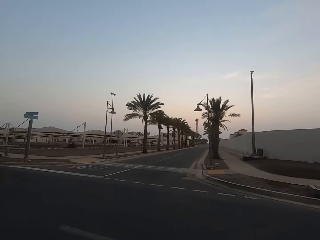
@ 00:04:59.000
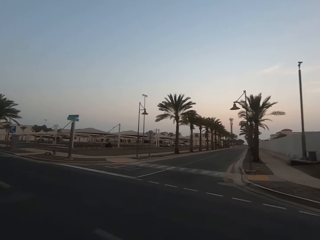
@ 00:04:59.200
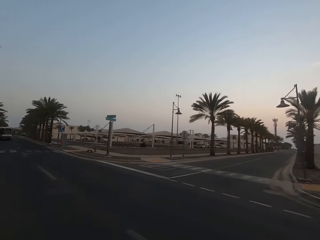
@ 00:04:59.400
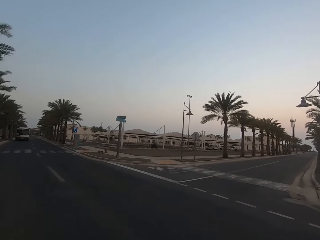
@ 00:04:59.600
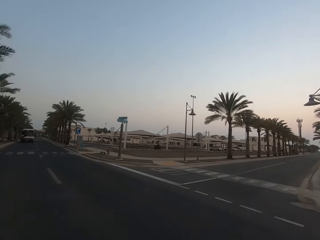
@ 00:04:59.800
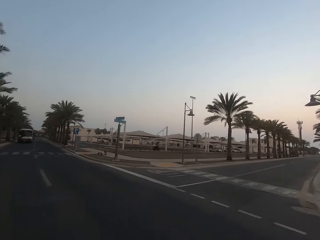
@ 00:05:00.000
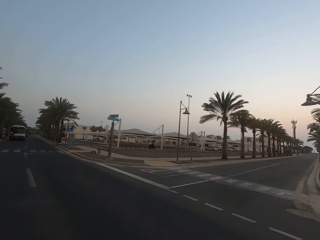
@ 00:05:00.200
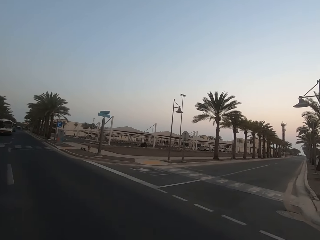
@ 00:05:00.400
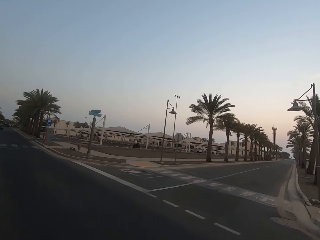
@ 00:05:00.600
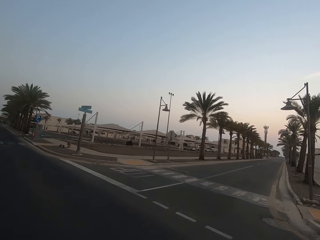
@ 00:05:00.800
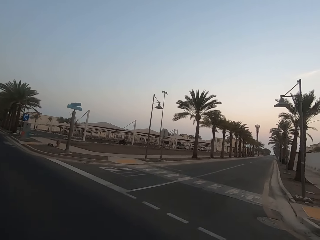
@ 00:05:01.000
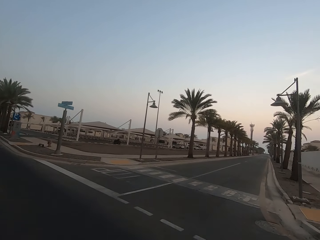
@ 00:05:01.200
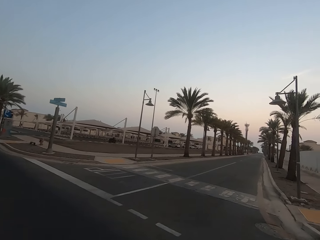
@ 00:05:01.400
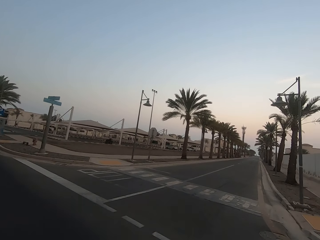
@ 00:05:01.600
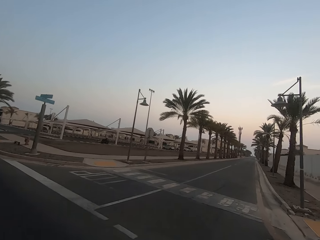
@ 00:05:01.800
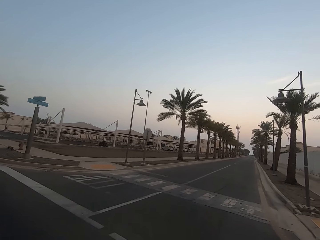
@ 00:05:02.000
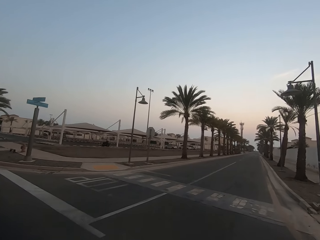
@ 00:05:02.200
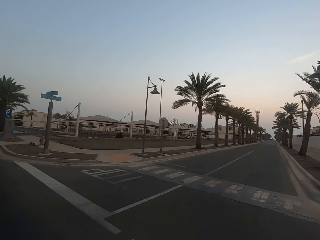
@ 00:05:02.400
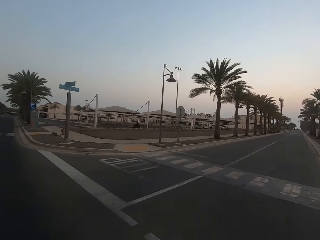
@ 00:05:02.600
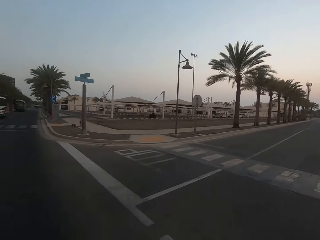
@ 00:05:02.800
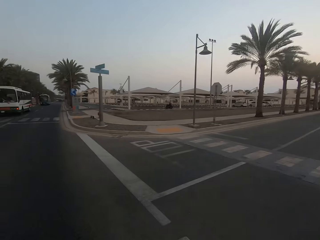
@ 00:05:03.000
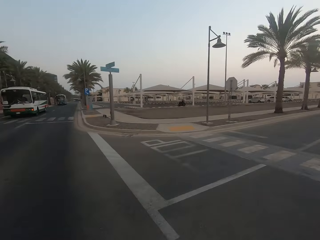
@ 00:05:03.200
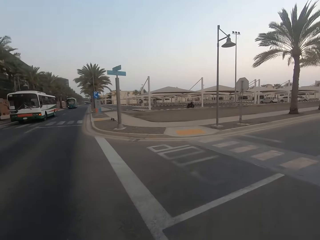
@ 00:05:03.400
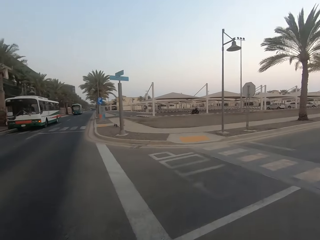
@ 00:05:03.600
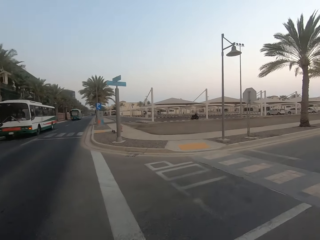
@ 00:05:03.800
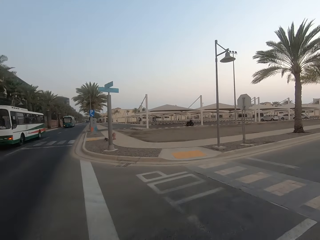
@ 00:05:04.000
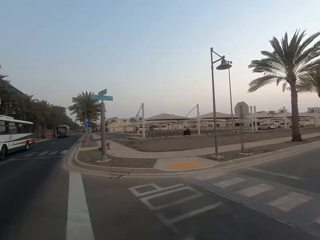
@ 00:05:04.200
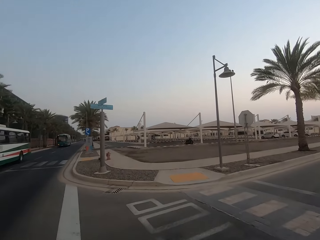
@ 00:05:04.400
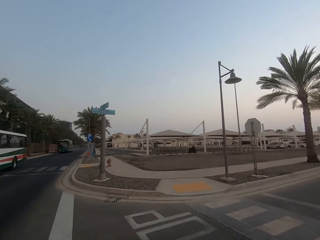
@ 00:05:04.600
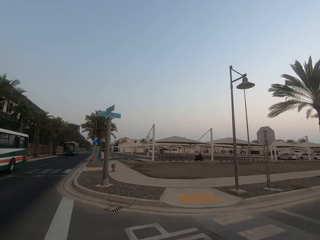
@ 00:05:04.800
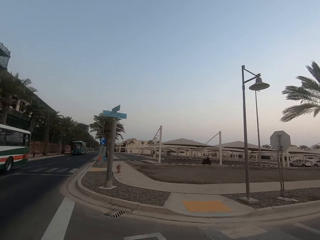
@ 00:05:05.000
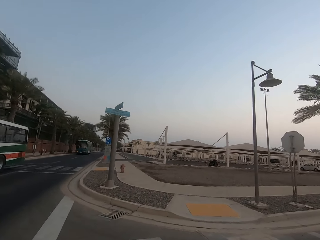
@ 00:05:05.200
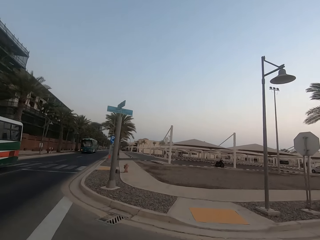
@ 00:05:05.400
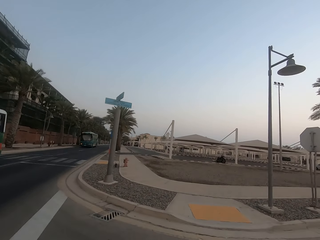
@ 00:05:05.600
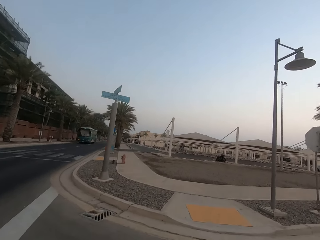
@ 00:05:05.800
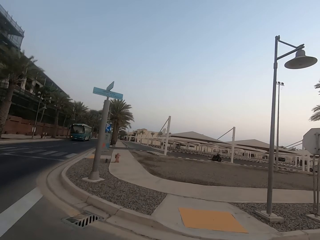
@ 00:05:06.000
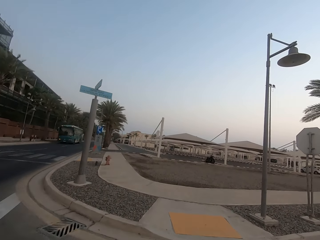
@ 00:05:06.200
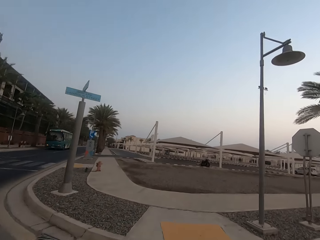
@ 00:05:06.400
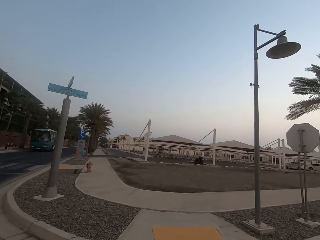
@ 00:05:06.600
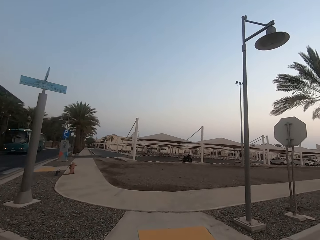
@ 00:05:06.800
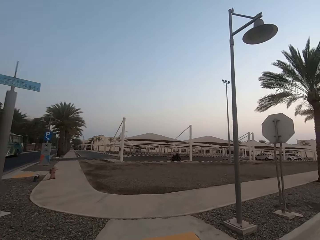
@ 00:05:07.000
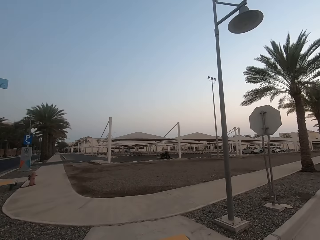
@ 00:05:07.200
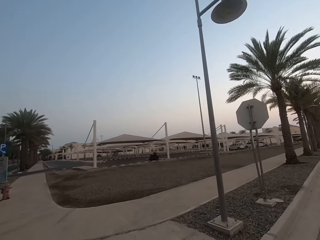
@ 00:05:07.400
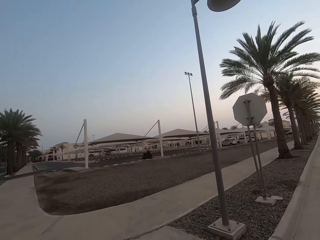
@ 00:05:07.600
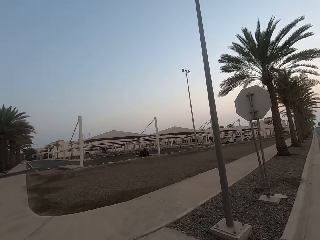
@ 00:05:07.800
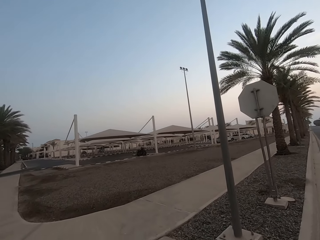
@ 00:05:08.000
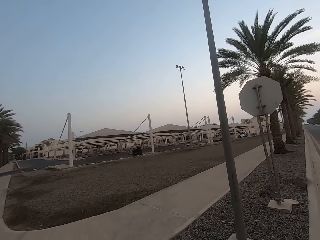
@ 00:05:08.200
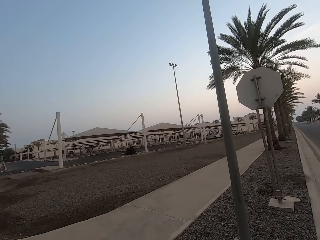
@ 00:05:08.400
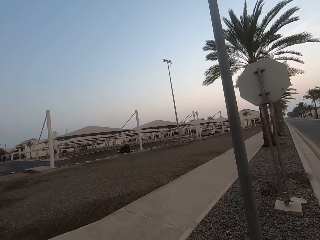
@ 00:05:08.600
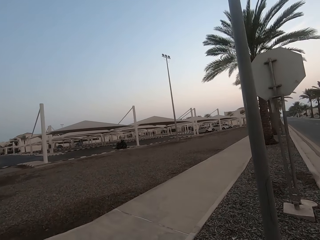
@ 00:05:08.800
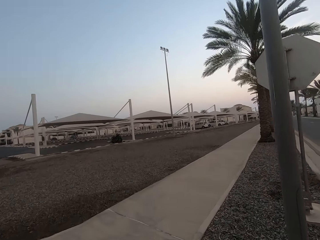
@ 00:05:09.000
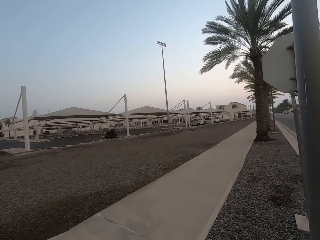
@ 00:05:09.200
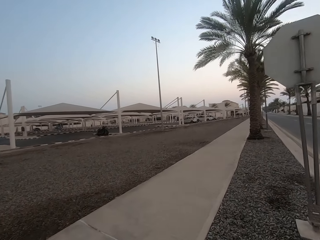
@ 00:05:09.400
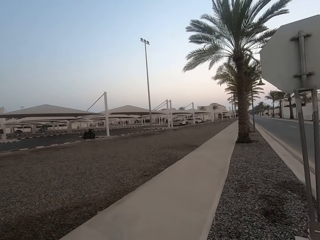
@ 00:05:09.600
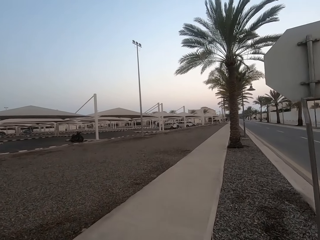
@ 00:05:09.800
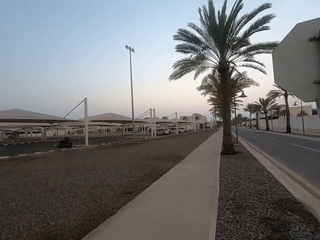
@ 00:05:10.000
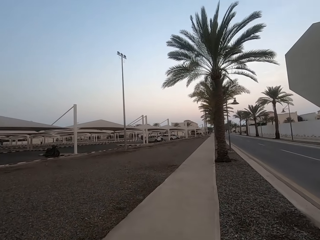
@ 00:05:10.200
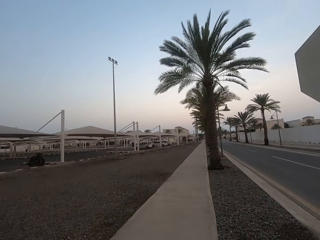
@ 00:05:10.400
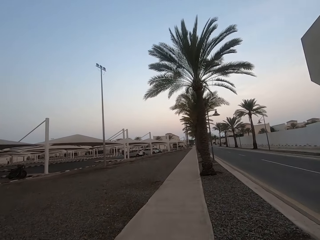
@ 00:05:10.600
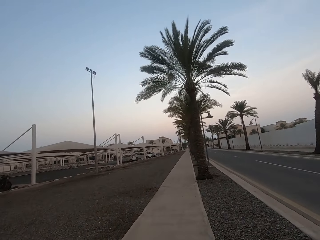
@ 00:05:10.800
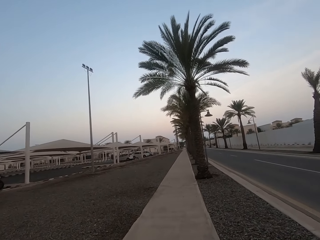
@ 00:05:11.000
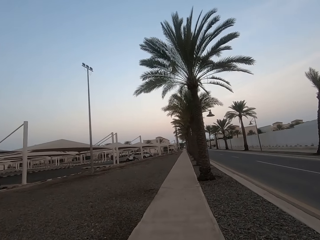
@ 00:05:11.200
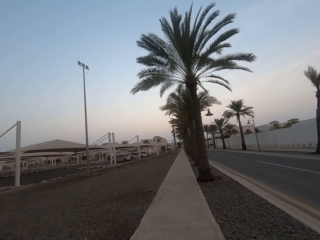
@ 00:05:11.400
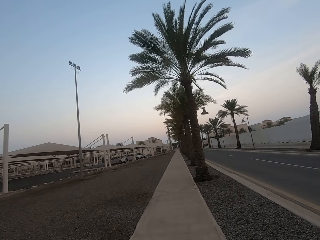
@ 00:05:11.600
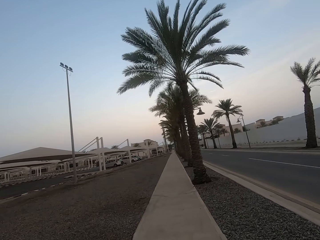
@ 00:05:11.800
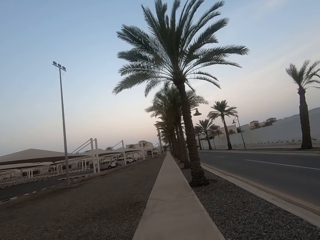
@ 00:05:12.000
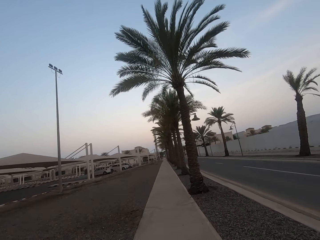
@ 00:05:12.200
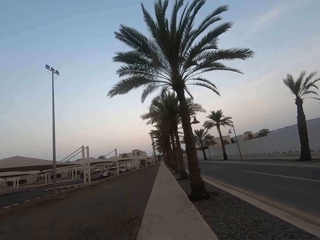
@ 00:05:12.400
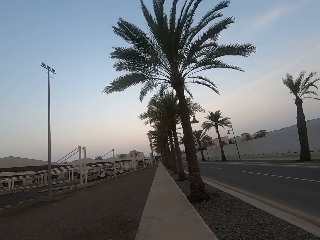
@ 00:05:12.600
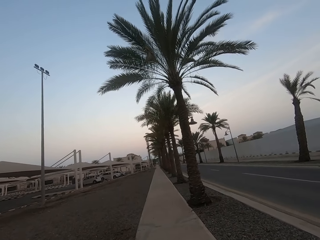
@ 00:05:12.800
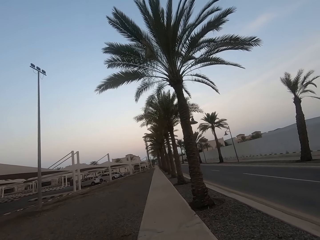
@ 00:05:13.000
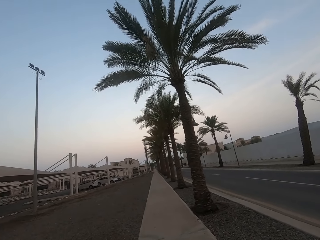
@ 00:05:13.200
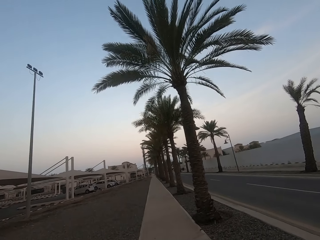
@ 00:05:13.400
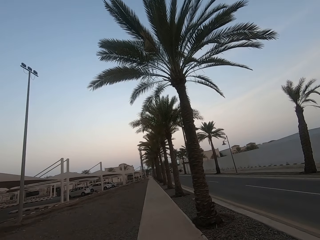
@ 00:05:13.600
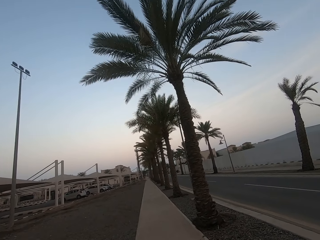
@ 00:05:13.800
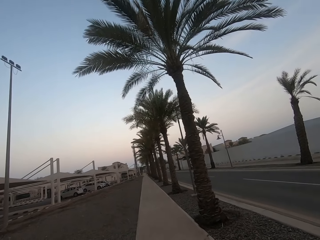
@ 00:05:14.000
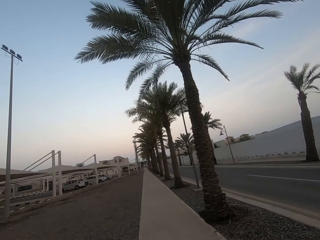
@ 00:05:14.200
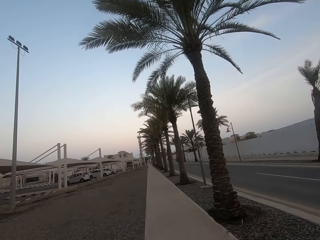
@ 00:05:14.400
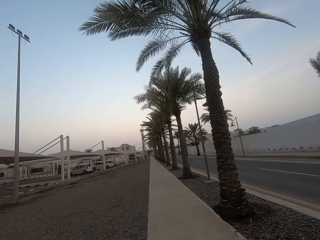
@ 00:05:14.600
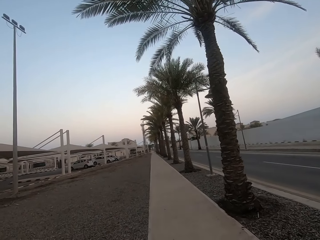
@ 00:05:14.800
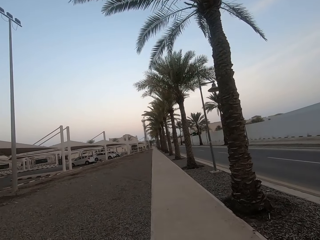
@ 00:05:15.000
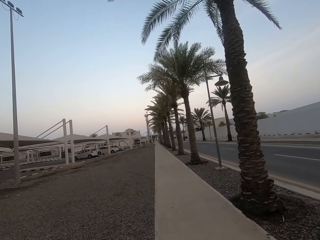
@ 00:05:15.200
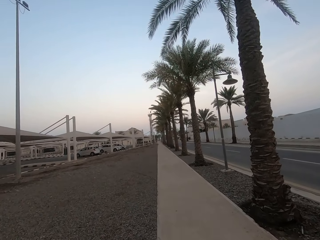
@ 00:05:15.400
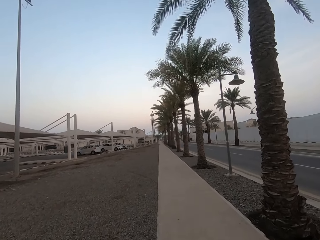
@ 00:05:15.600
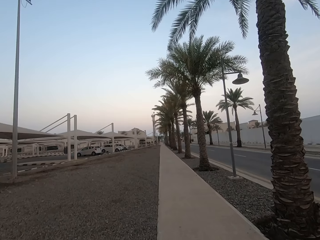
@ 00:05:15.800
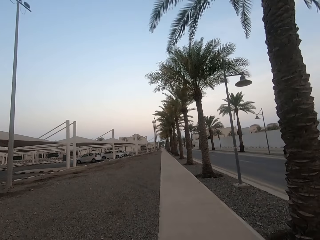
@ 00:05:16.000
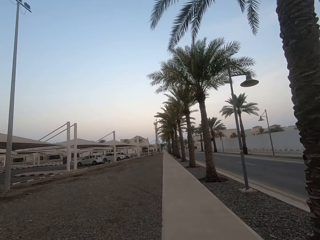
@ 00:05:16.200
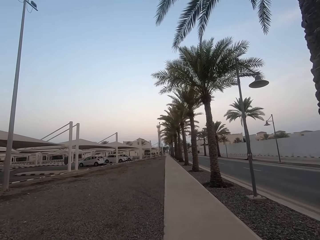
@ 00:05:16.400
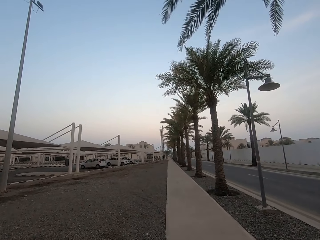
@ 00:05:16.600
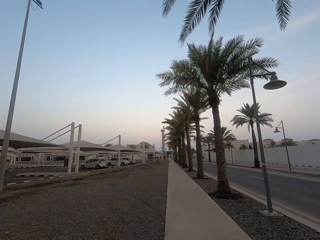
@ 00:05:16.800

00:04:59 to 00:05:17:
The camera wearer crosses a road. They look left and walk forward. They turn left and cross the road. They walk on the road. They turn right and walk forward.

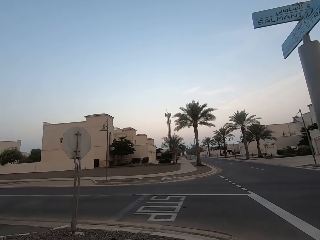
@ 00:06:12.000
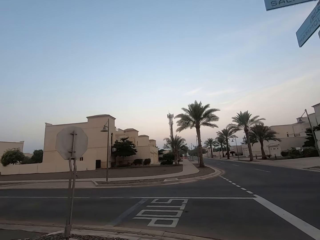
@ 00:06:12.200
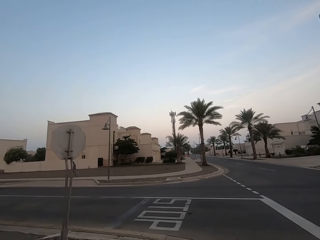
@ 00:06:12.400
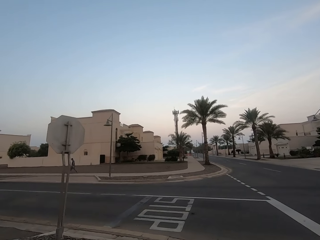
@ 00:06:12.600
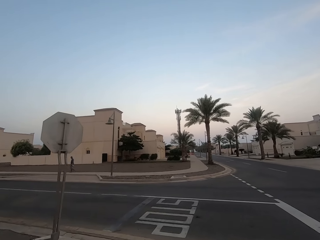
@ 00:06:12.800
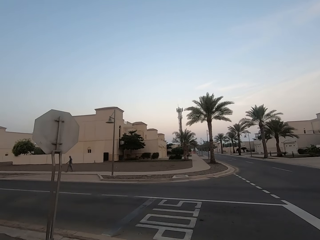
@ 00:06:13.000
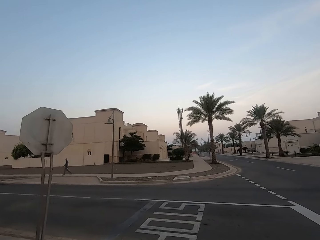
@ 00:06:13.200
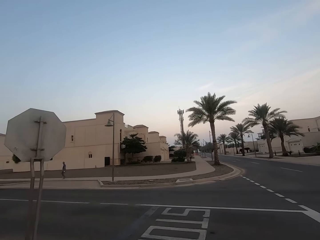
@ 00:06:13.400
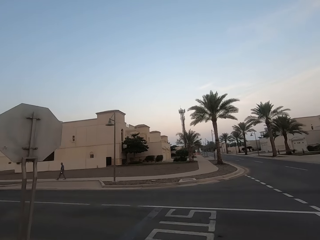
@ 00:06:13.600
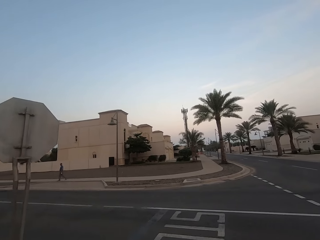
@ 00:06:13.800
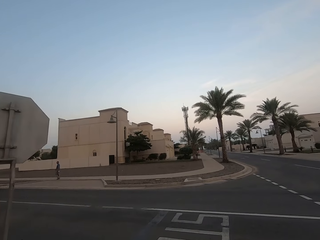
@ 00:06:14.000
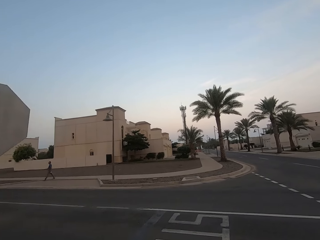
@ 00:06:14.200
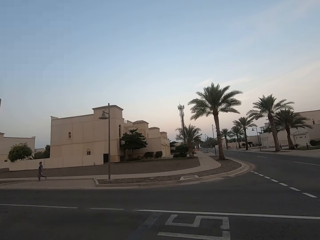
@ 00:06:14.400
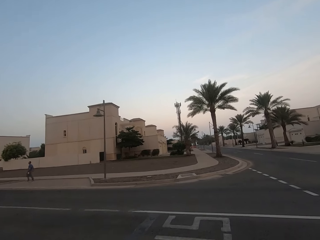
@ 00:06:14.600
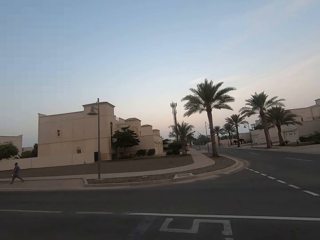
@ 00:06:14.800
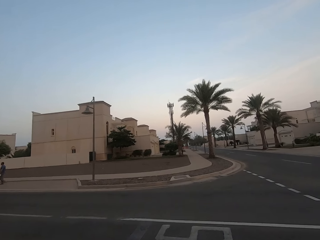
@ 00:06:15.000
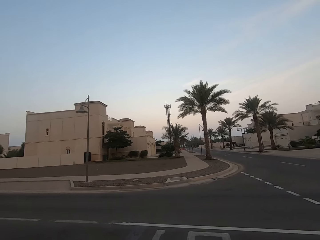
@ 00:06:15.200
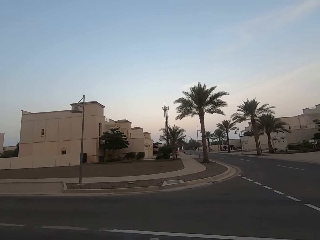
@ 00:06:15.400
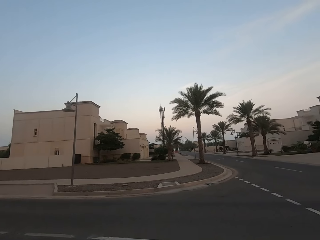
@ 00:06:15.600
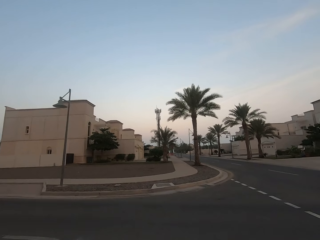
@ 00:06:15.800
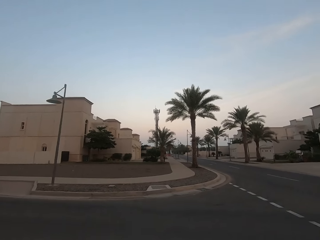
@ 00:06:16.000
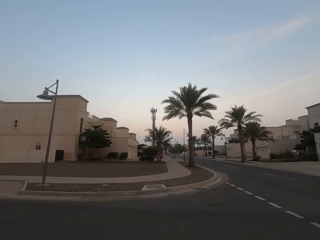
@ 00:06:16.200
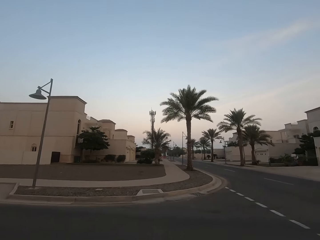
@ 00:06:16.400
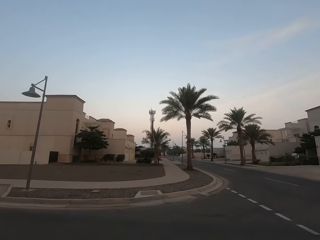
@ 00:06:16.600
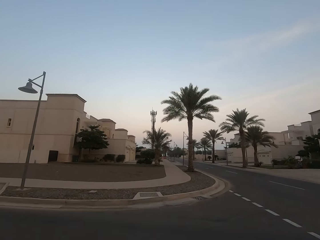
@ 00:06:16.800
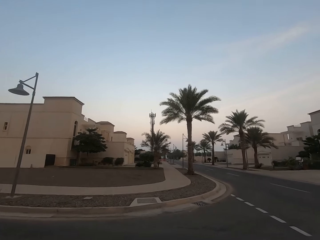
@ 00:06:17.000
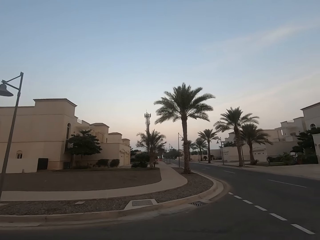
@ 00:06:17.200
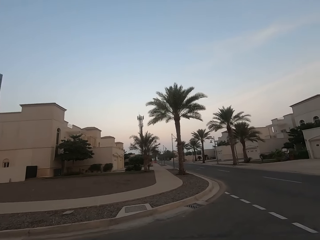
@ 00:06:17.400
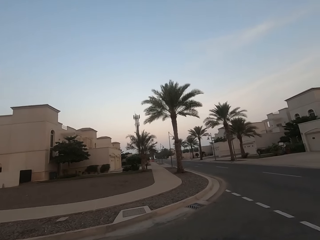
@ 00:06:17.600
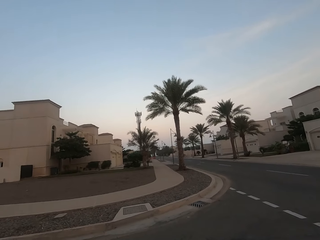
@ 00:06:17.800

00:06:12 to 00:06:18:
The camera wearer crosses the road.
